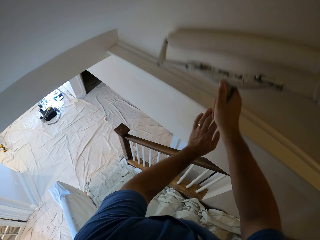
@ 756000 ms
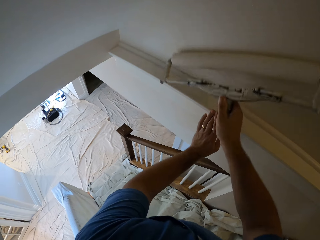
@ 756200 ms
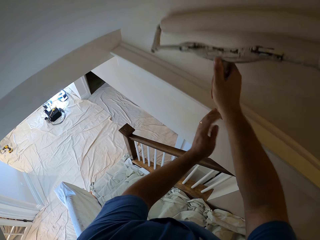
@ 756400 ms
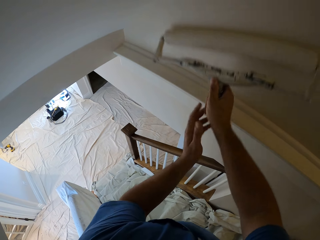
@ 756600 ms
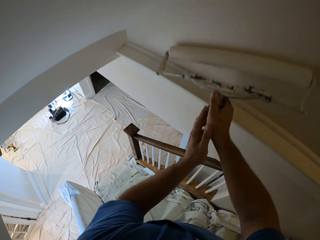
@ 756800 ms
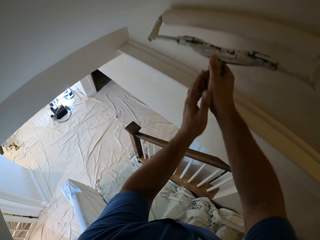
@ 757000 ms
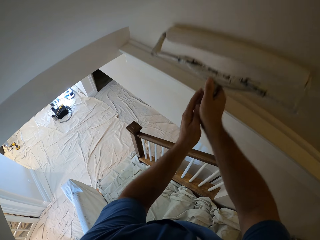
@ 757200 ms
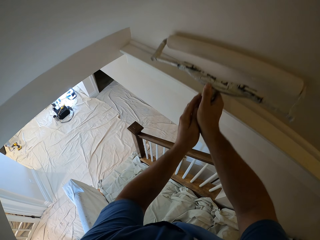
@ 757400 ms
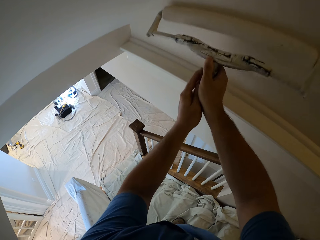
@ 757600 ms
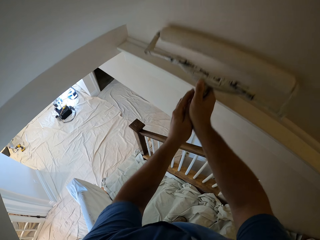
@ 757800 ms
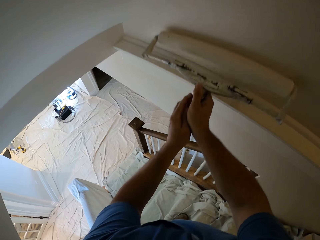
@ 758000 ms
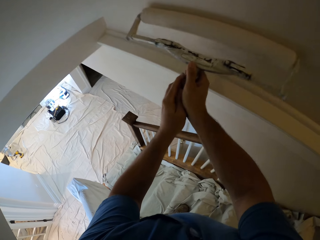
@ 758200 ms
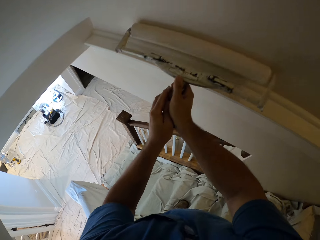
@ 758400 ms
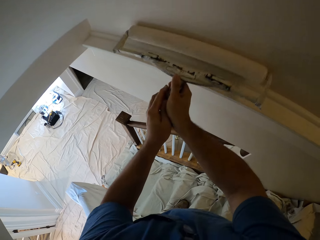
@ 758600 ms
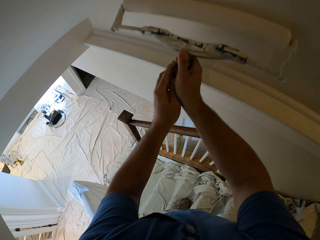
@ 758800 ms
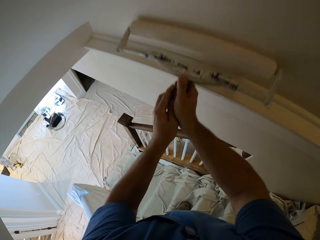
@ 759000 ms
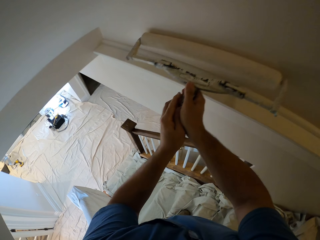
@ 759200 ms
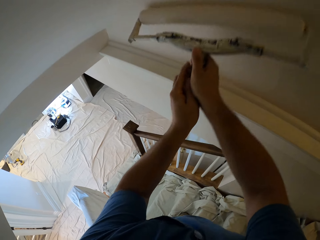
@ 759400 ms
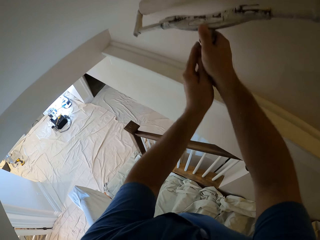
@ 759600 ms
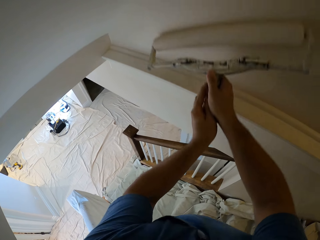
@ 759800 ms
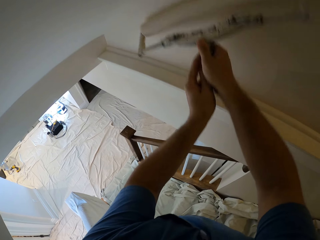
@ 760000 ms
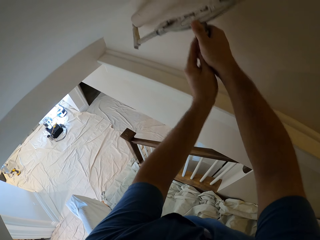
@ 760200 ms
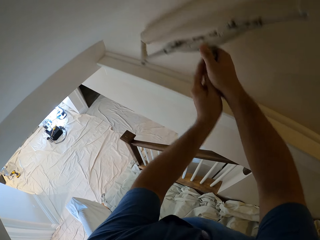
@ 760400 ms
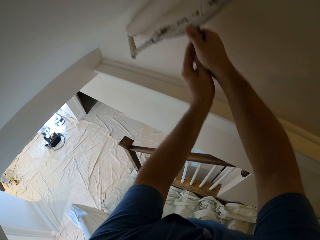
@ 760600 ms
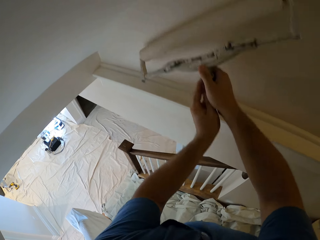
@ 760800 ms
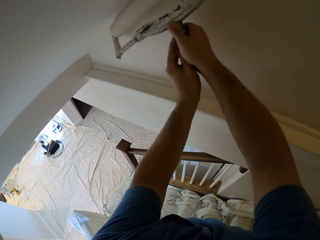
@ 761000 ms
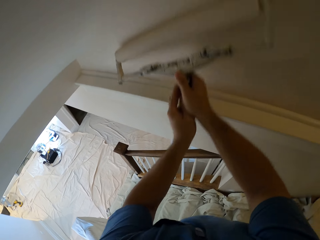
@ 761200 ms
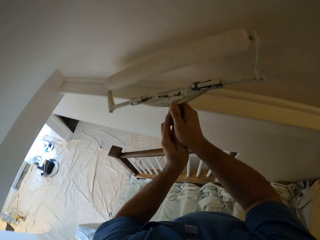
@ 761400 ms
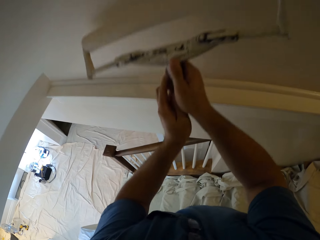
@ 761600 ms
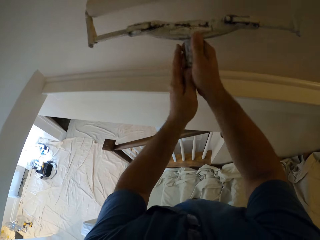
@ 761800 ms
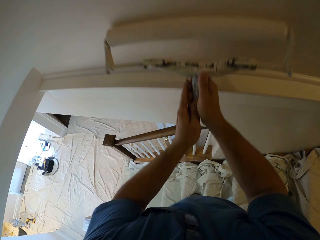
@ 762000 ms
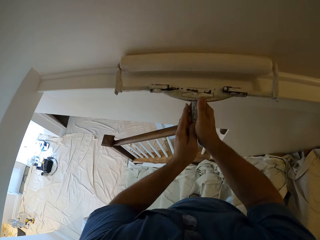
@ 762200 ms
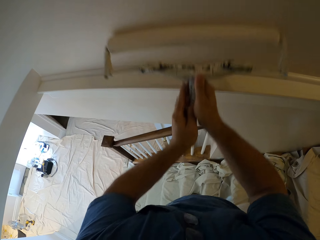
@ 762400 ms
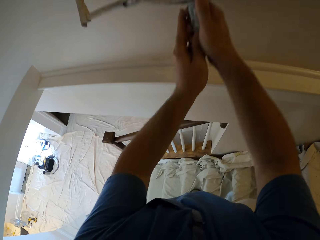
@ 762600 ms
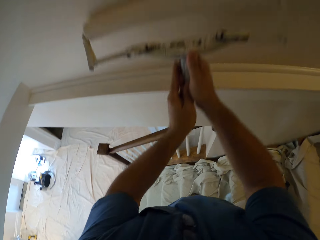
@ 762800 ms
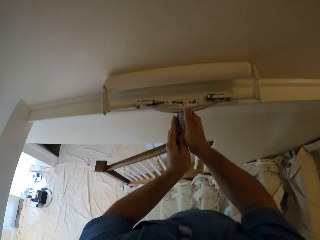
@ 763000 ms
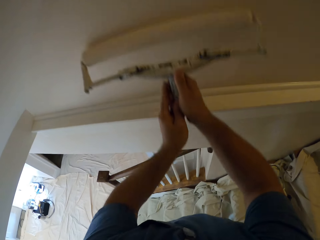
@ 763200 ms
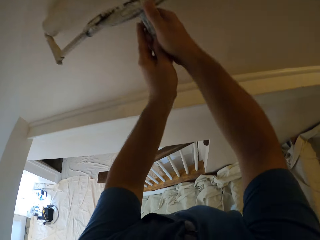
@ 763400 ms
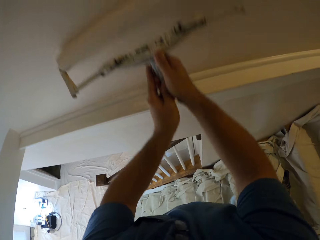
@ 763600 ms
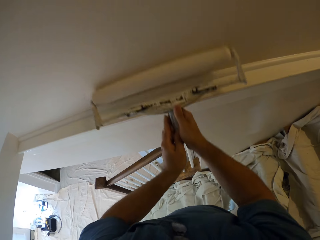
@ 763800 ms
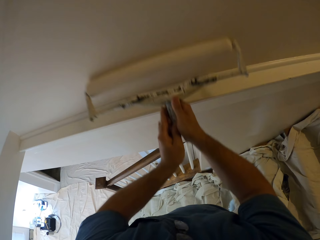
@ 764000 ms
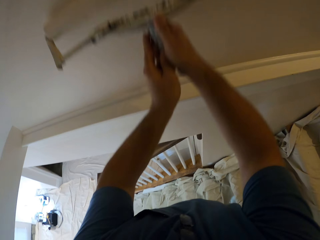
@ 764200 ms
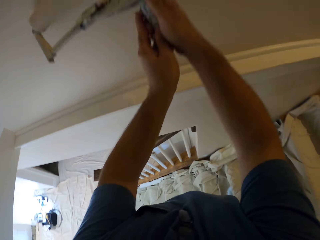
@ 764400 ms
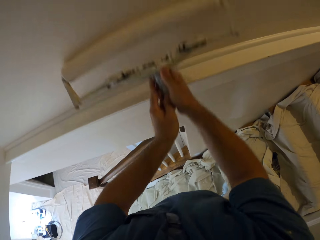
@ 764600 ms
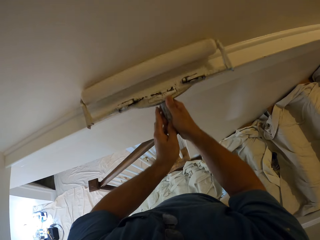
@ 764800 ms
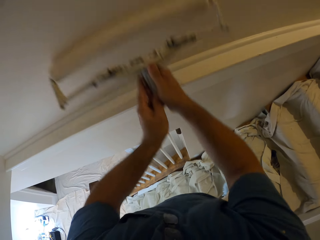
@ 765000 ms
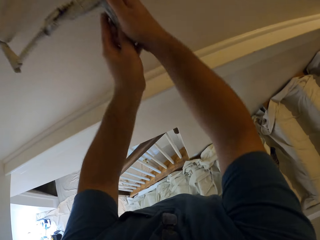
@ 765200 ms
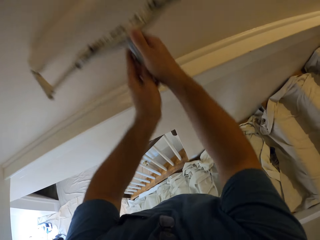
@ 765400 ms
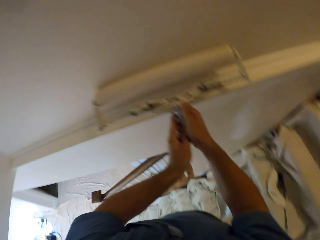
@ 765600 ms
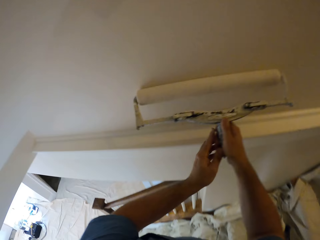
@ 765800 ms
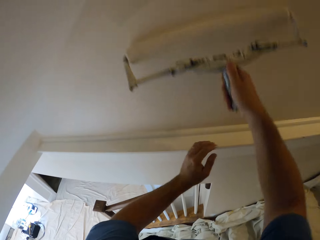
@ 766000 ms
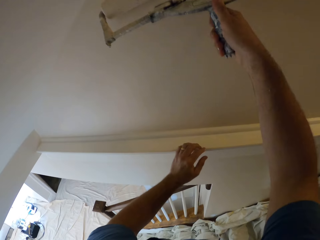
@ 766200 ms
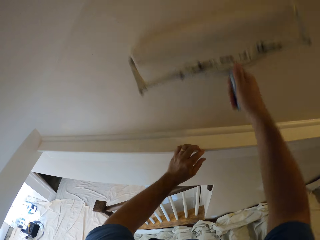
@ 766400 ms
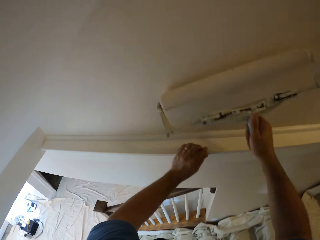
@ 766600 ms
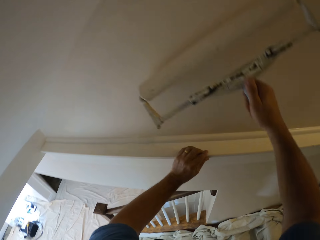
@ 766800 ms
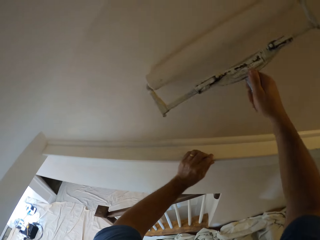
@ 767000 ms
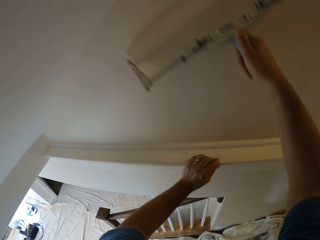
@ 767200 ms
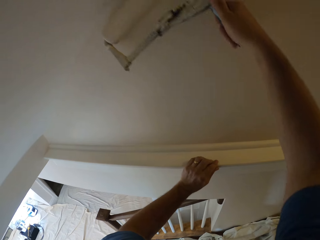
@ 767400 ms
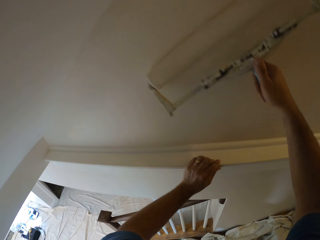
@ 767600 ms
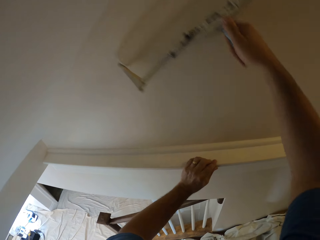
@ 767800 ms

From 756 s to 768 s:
The camera wearer holds his right hand with his left hand.

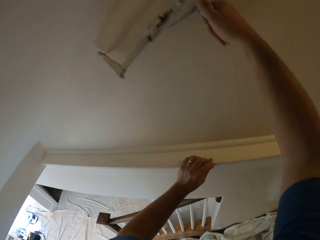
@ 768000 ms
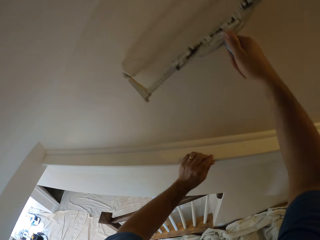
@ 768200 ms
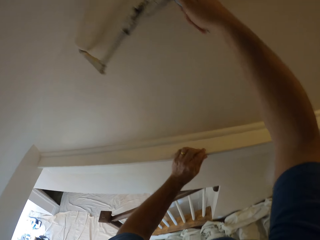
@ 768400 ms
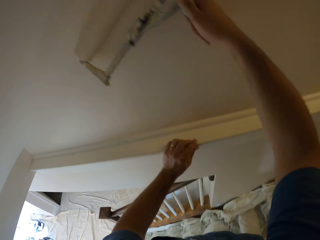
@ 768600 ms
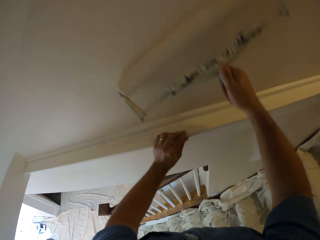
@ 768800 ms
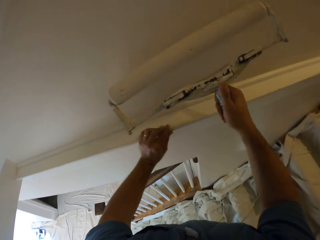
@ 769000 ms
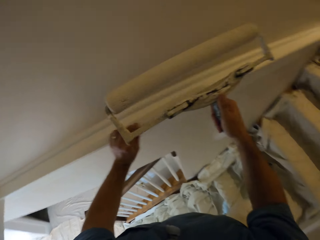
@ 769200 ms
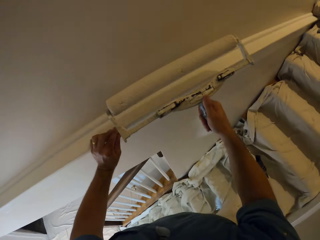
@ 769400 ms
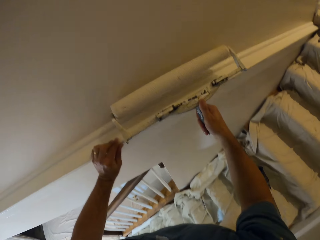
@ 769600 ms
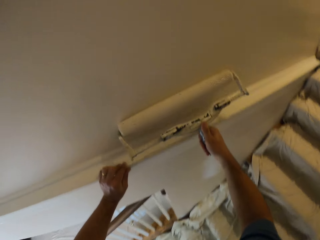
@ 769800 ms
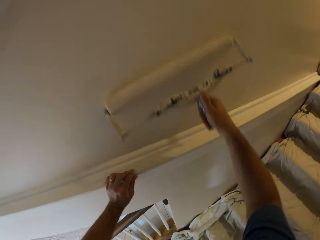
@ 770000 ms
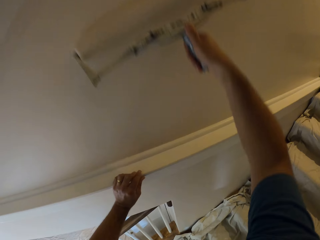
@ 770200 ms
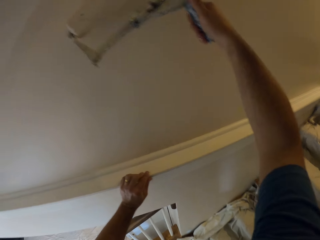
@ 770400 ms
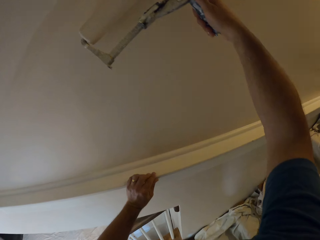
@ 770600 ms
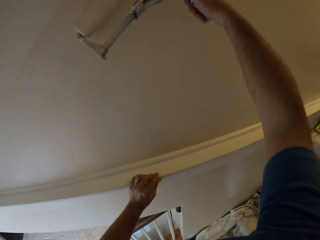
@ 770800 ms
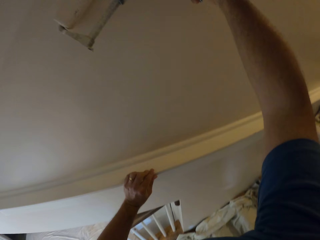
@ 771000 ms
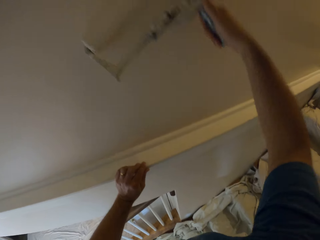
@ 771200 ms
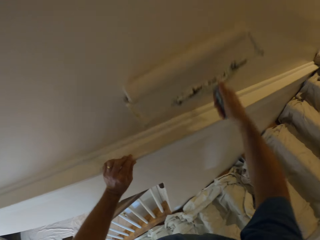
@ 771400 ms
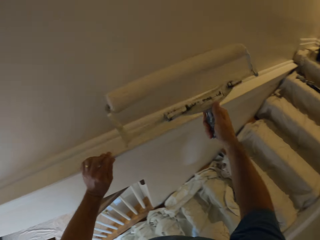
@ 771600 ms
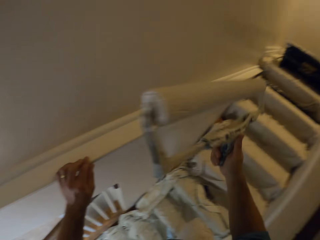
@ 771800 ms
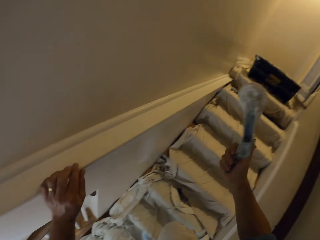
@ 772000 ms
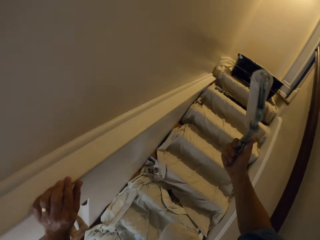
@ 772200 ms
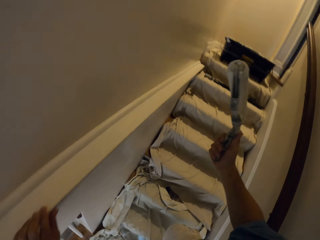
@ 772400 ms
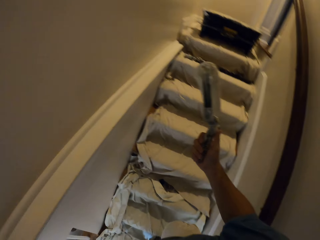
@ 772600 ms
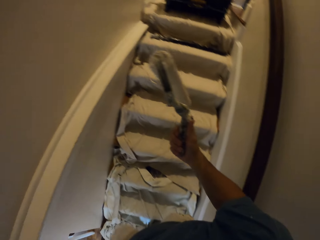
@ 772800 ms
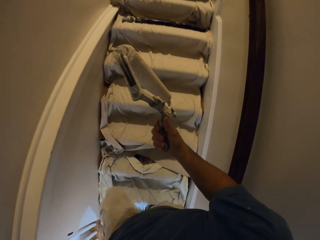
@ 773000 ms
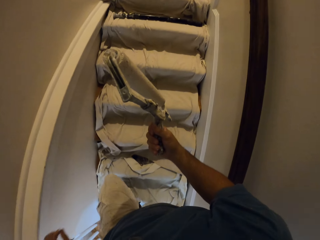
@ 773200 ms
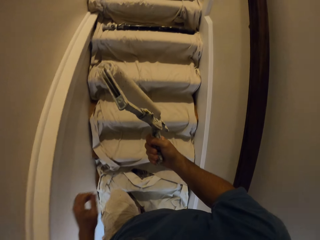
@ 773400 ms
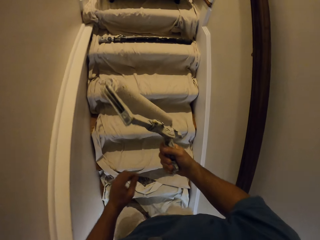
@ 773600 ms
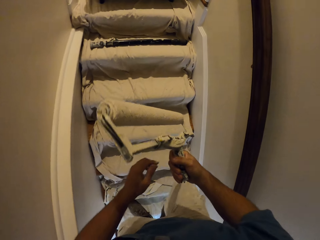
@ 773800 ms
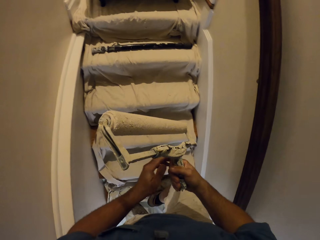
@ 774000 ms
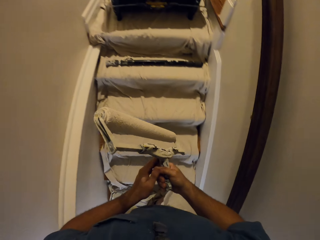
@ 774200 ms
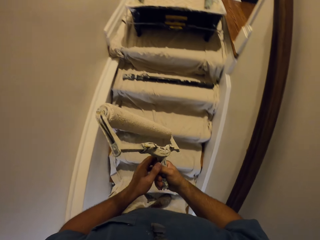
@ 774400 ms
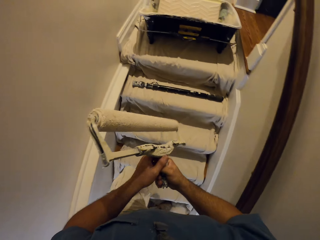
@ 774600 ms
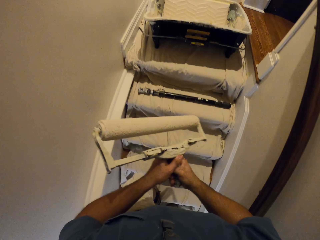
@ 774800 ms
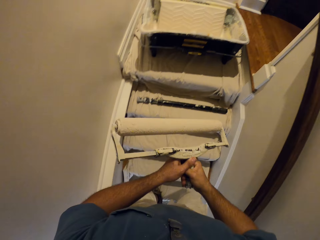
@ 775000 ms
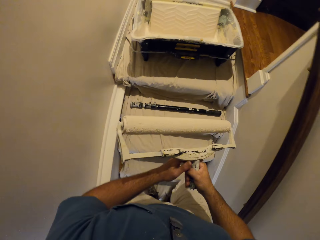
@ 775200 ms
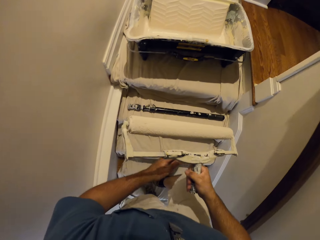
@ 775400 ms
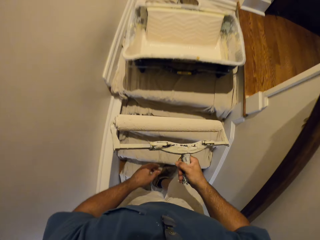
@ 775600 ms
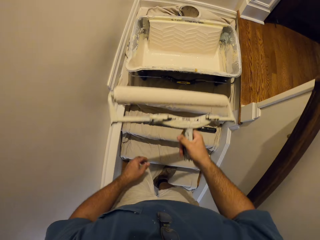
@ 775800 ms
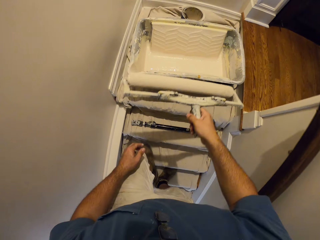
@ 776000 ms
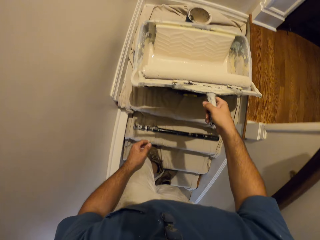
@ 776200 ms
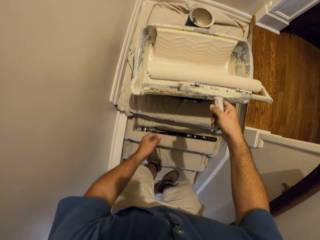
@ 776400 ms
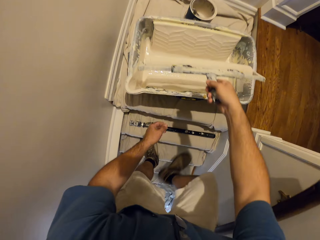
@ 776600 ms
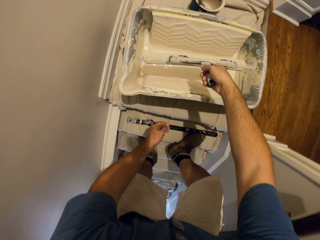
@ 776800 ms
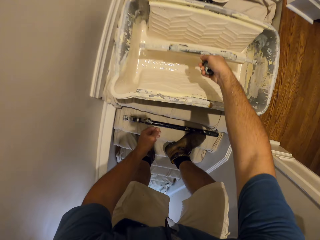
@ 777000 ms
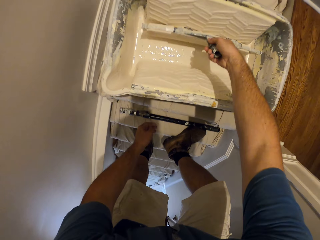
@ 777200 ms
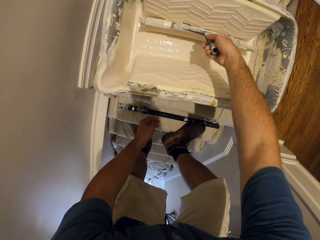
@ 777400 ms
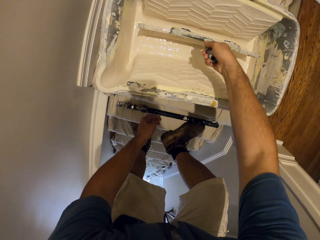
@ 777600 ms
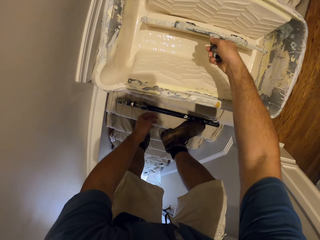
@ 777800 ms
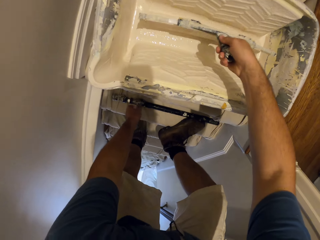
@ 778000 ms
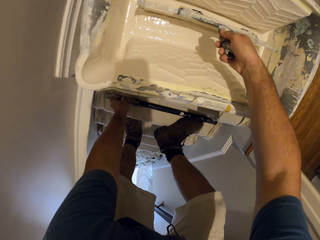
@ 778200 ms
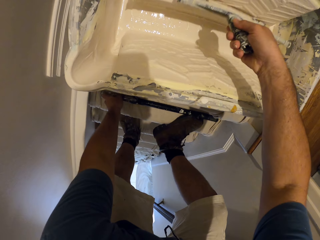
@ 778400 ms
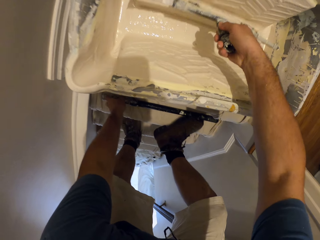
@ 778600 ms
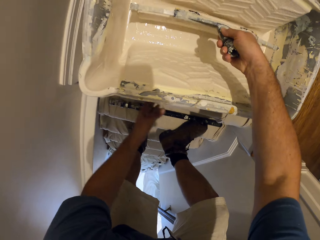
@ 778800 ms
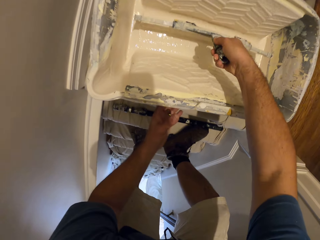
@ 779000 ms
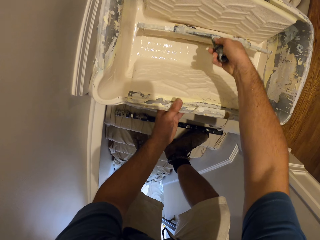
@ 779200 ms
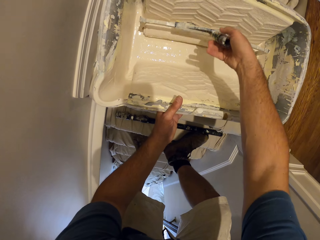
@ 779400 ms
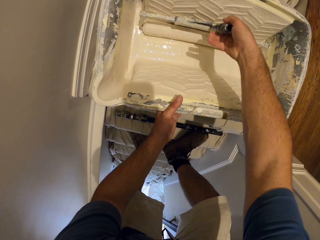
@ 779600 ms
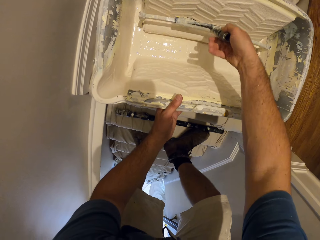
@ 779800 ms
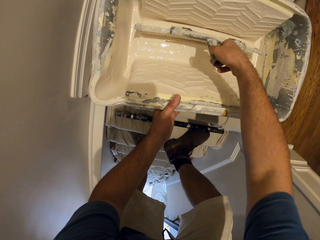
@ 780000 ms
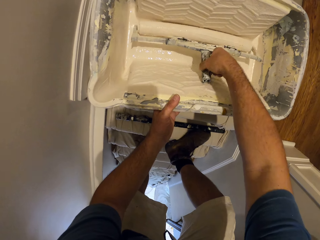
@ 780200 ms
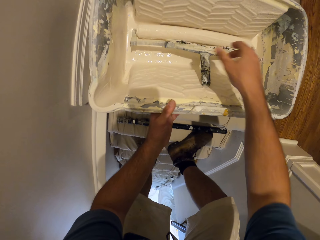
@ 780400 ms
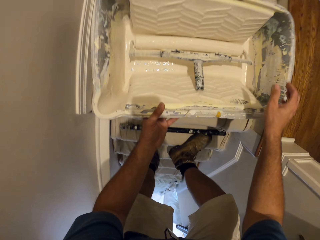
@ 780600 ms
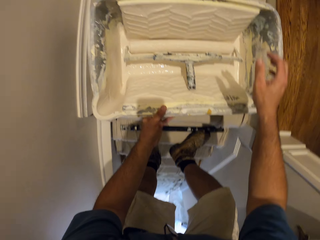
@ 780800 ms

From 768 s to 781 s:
The camera wearer holds the paint roller. They climb up the stairs. They dip the paint roller into the bucket of paint. They hold the paint roller bucket with the other hand. They drop the paint roller, and position the paint roller in the paint roller bucket.
